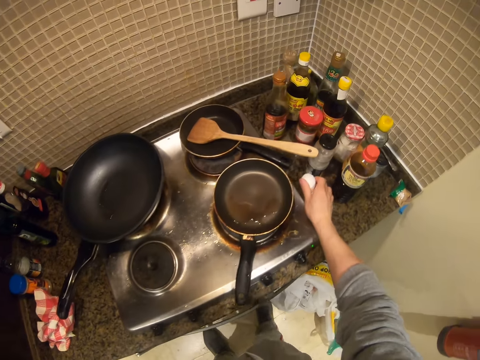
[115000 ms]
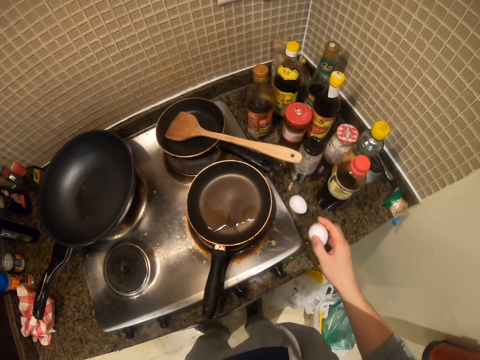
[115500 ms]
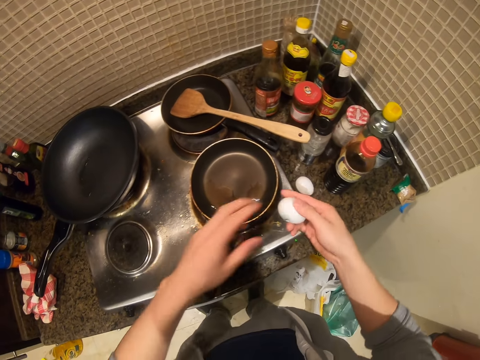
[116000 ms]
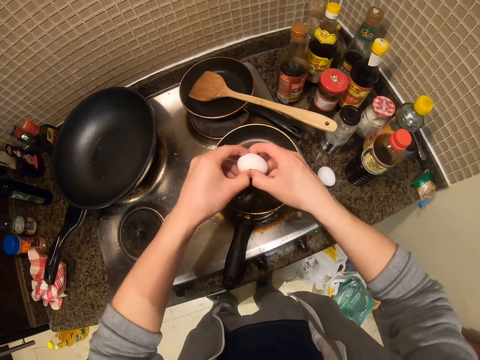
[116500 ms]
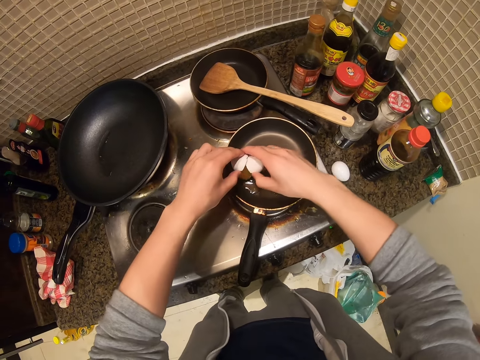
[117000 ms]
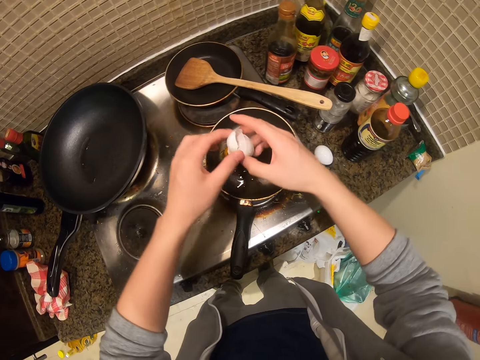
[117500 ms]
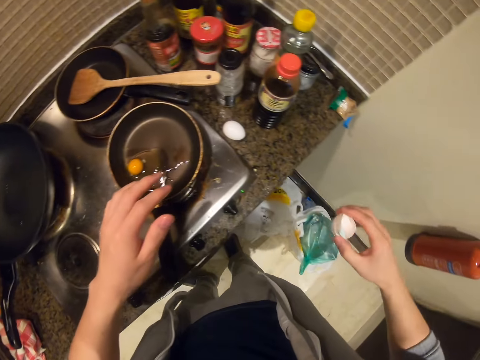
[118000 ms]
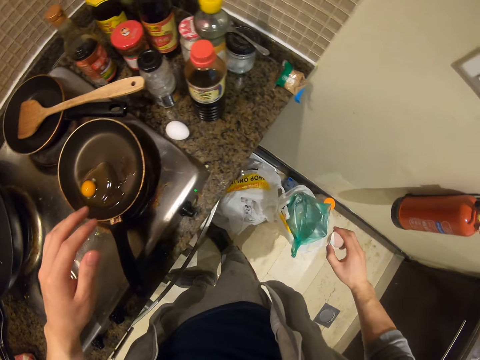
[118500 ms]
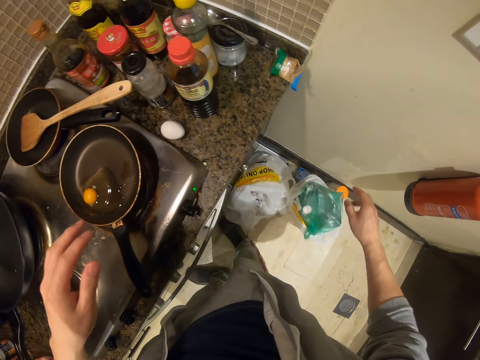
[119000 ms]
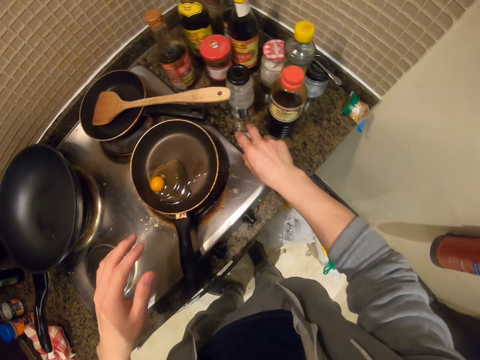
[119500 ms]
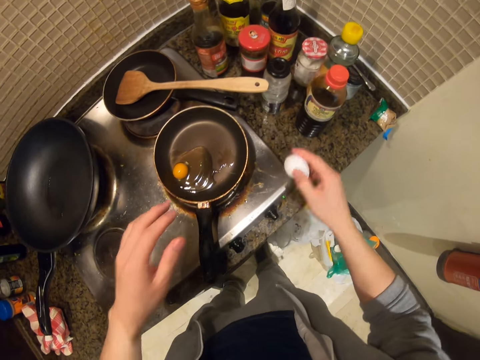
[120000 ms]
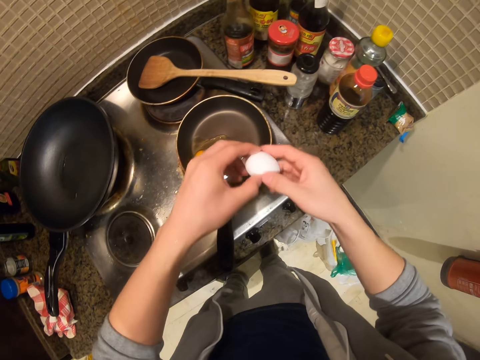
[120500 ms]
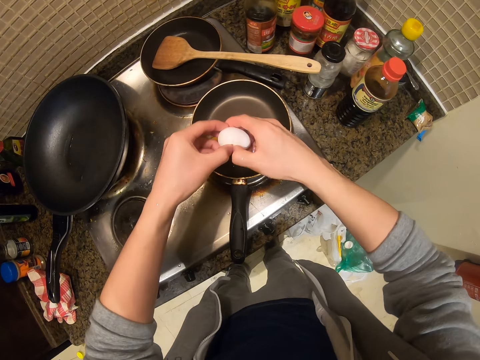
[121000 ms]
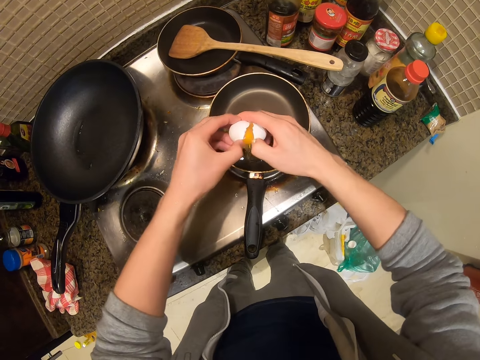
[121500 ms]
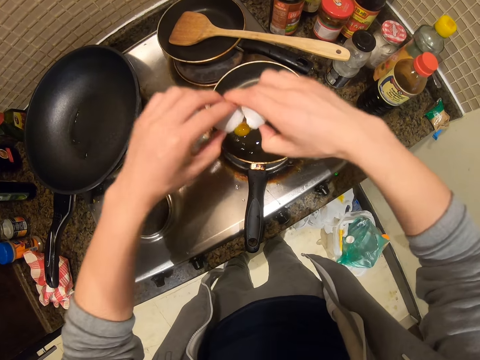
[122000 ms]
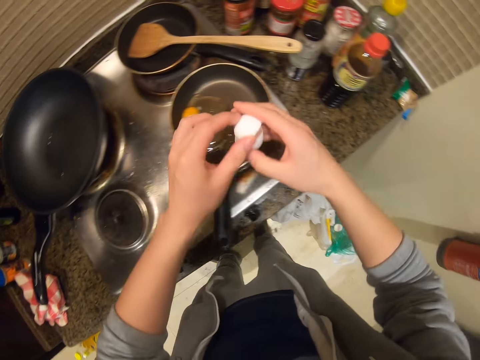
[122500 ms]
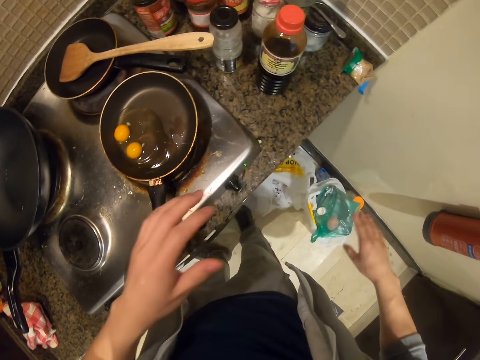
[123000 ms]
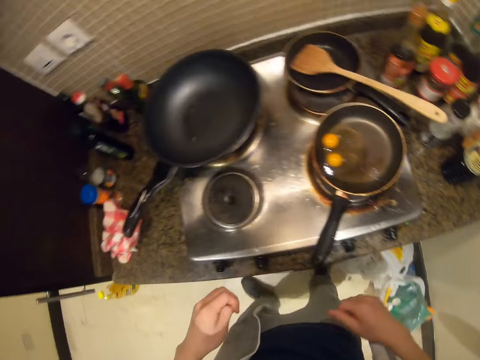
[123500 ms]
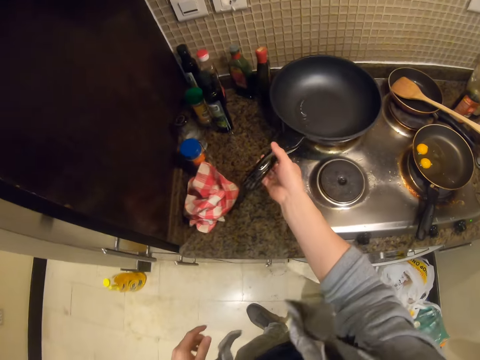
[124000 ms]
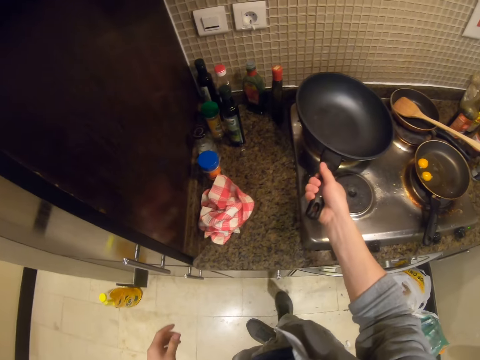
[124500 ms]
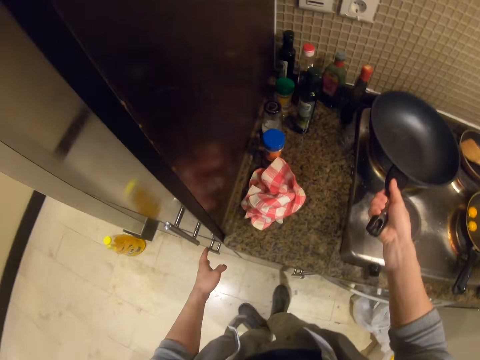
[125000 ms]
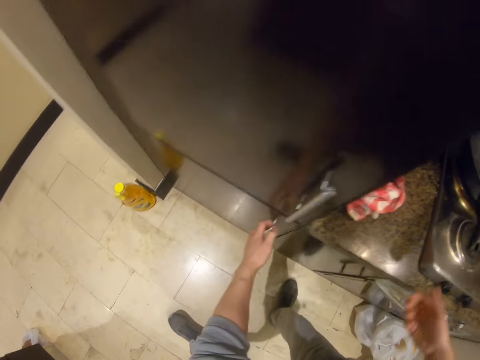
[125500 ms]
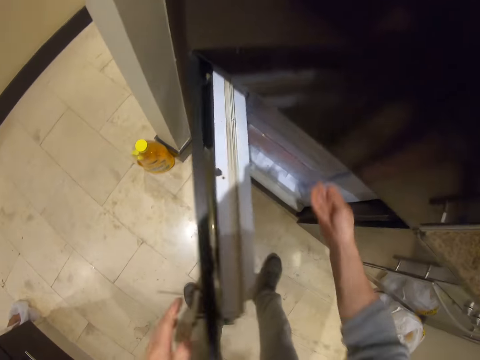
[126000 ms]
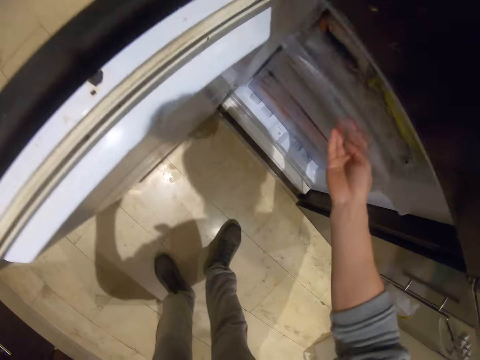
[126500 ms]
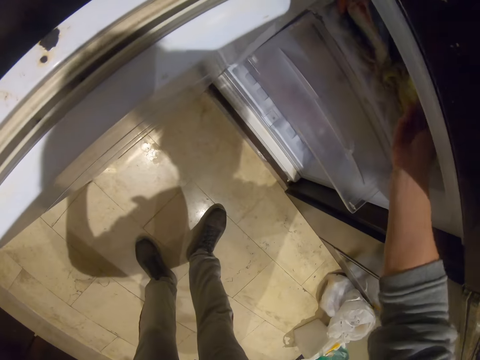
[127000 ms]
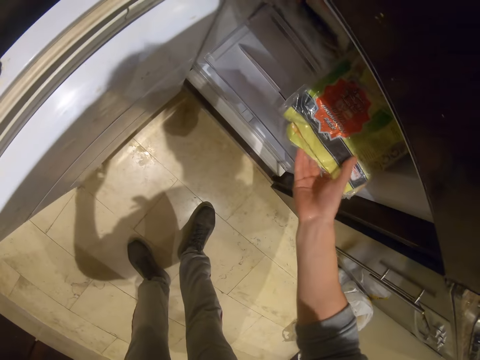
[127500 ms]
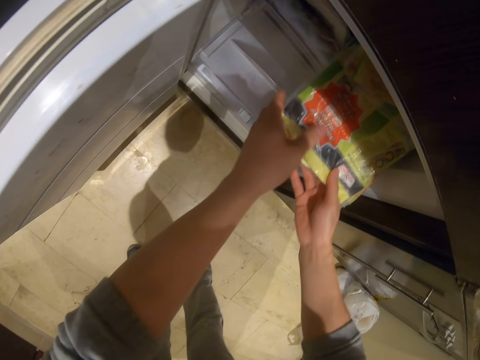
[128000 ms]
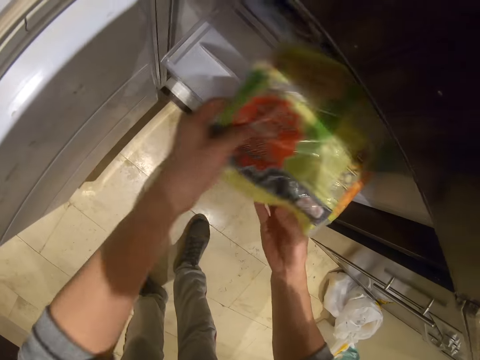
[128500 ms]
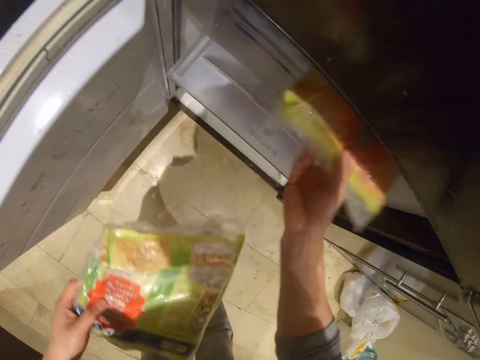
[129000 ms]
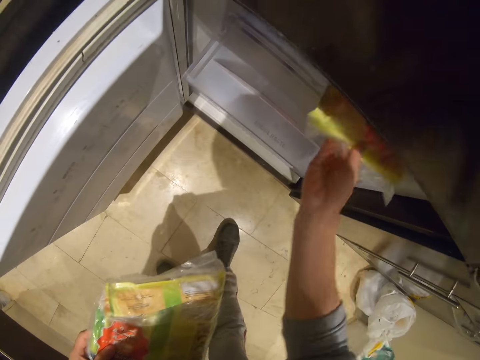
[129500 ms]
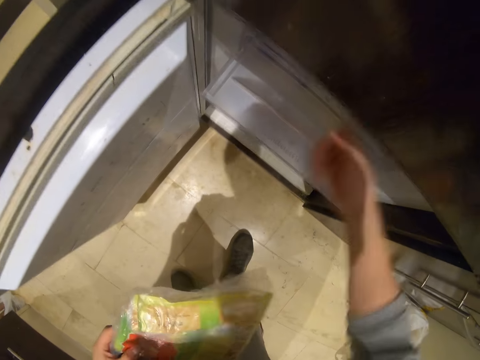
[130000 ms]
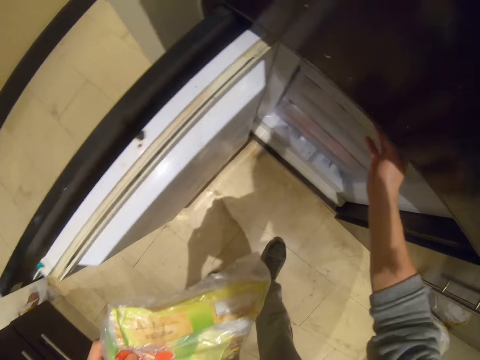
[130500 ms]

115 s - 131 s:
The camera wearer places one egg on the counter. They beat the egg against the counter. They break the egg into a pan. They trash the egg shells. They pick the other egg. They beat the egg against the counter. They break the egg into the pan. They trash the egg shells. They touch the pan. They lift the pan. They open a fridge. They take out a bag of something.

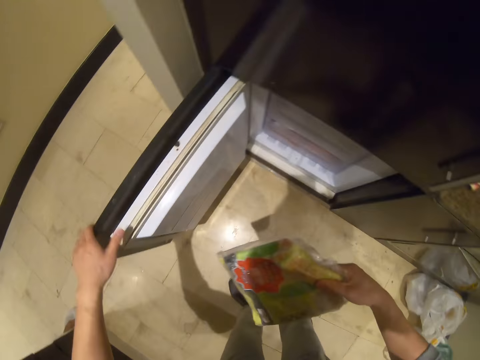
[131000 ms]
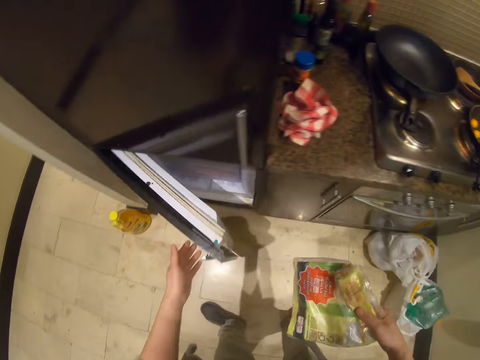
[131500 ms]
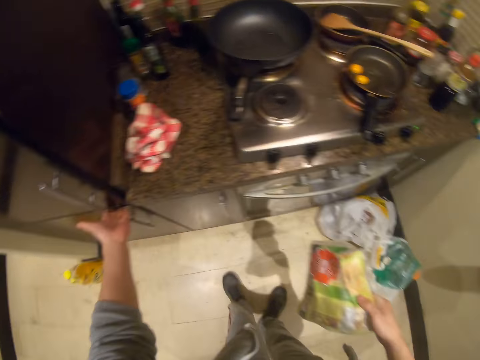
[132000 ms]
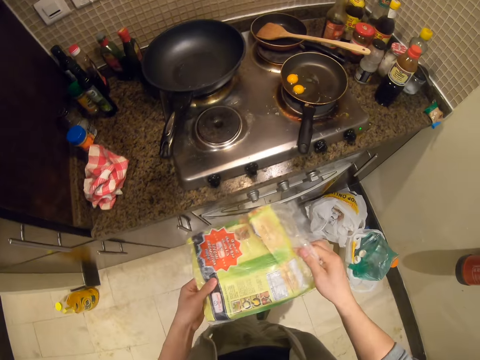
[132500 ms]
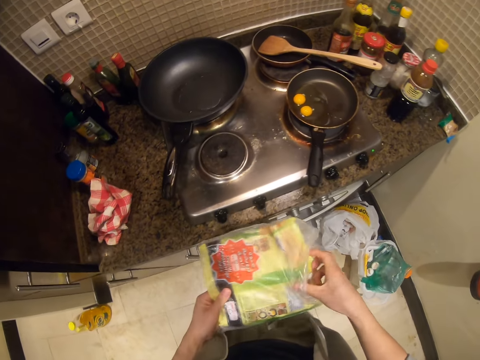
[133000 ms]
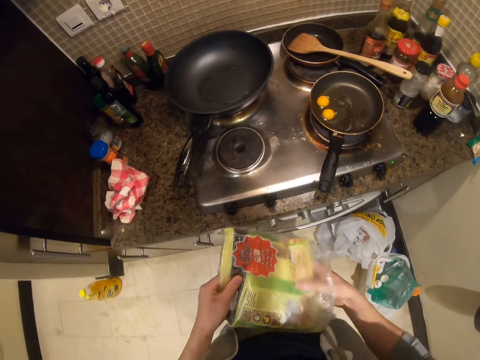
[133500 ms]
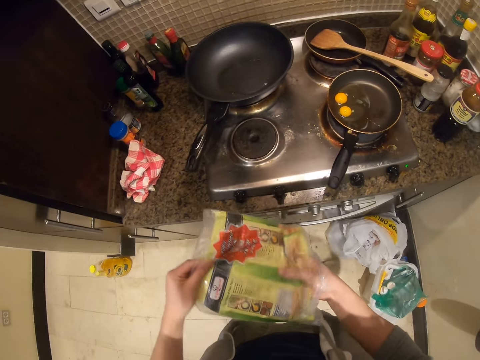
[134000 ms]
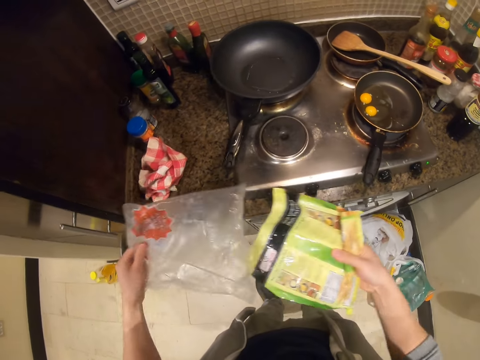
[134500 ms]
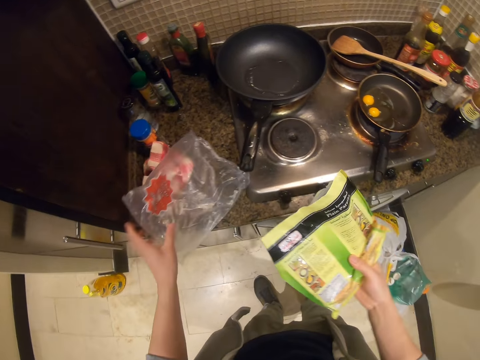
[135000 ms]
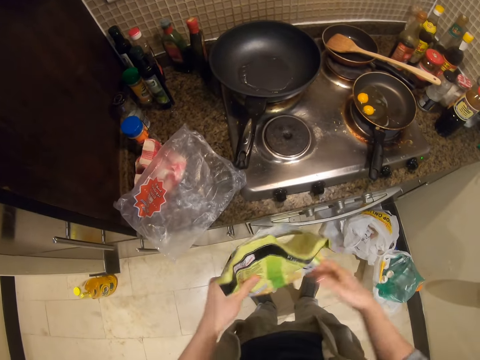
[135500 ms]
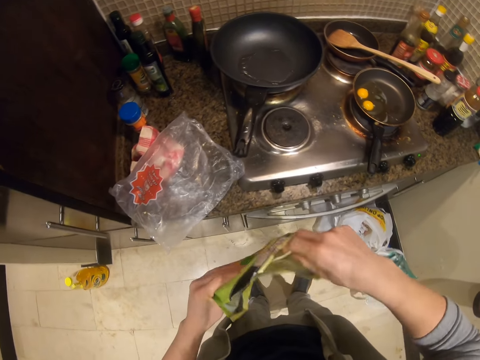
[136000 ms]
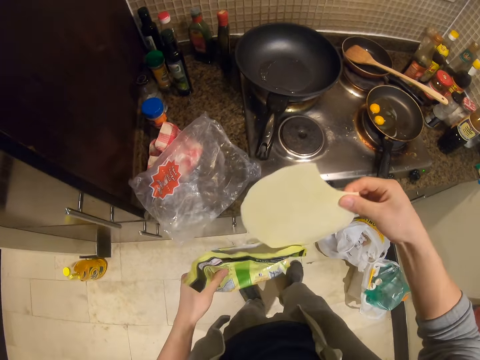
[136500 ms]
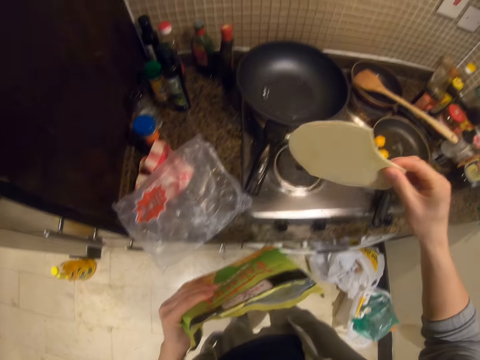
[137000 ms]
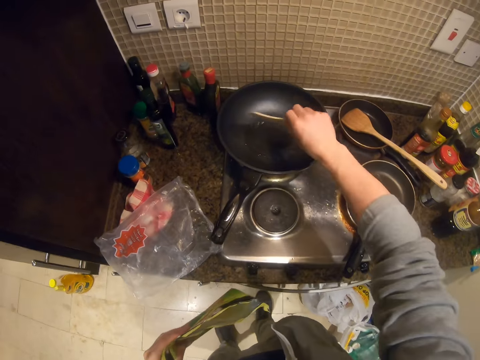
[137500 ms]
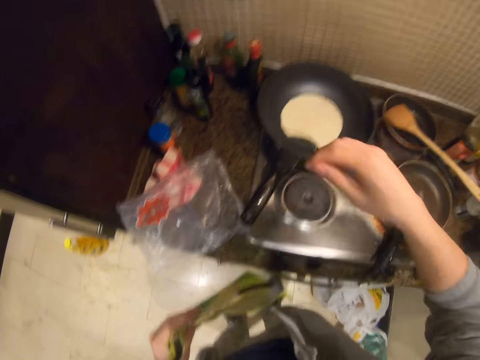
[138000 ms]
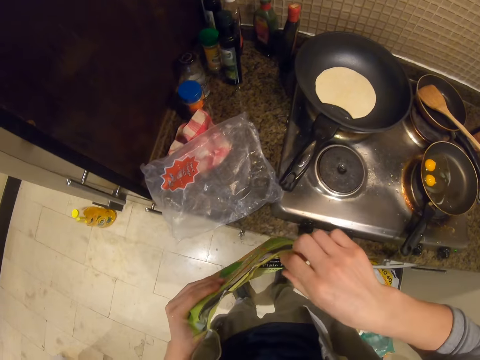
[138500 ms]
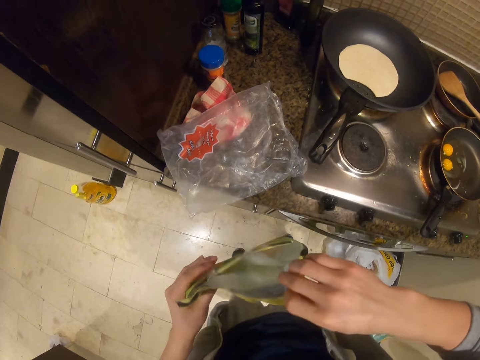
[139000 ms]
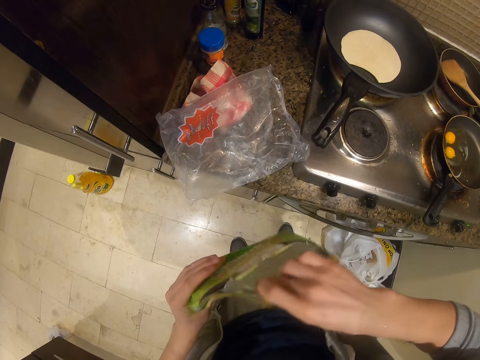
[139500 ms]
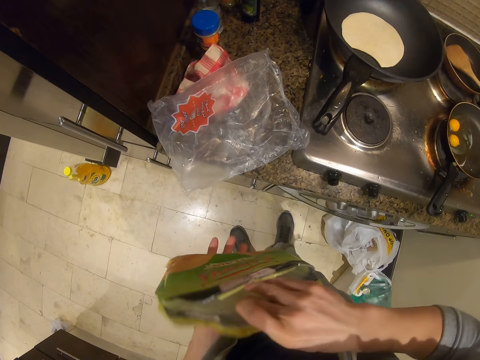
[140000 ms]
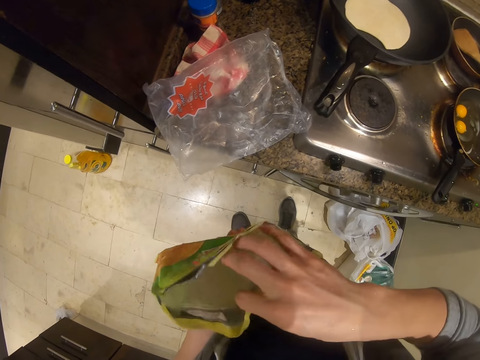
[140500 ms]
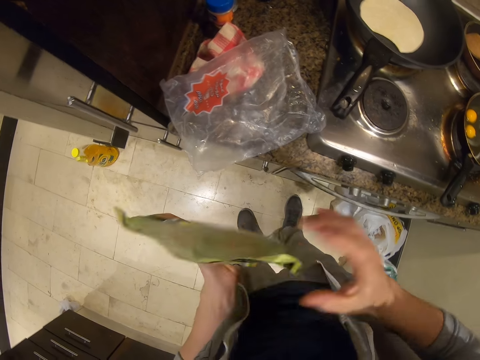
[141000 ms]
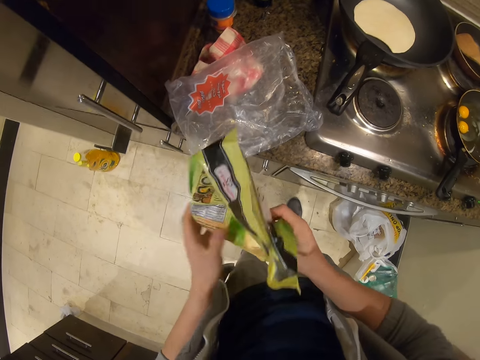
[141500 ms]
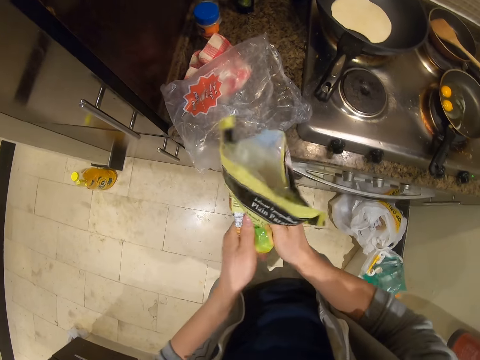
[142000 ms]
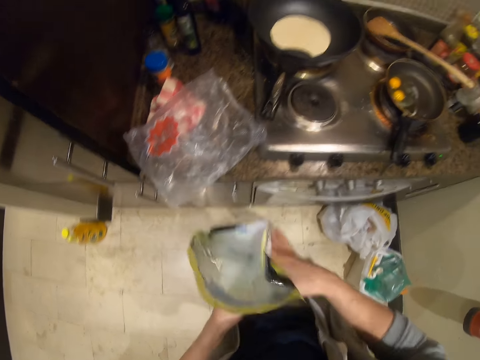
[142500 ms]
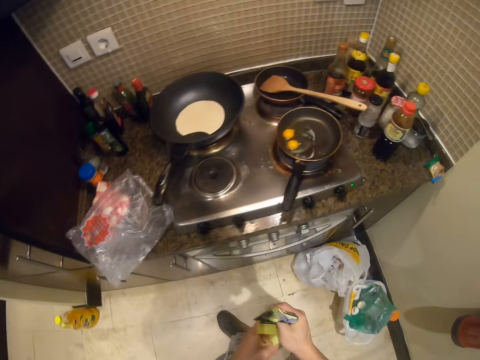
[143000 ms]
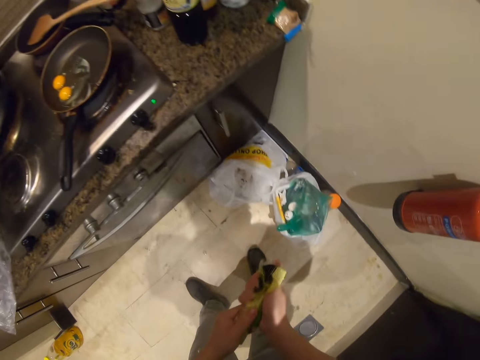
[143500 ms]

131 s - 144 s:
The camera wearer closes the fridge. They open the bag of something. They take out the upper bag or paper. They place the bag on the counter. They remove bread from the pack. They put the bread on the pan. They put a hand in the paper. They look inside the bag. They fold the bag.
